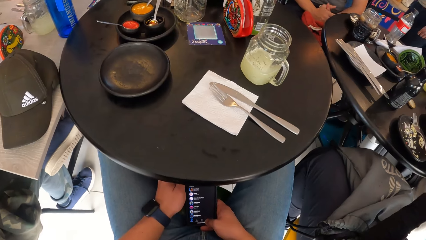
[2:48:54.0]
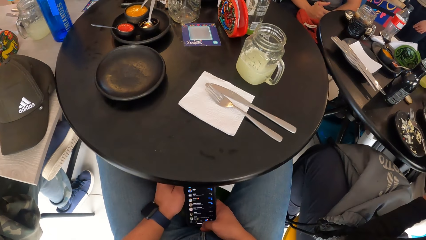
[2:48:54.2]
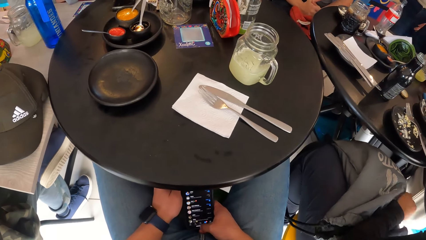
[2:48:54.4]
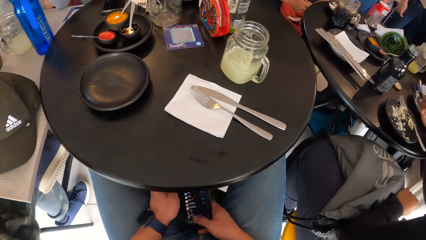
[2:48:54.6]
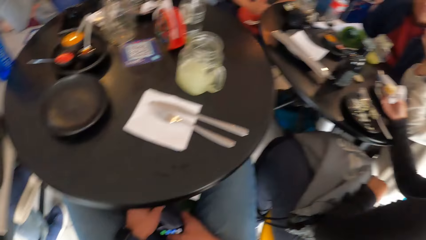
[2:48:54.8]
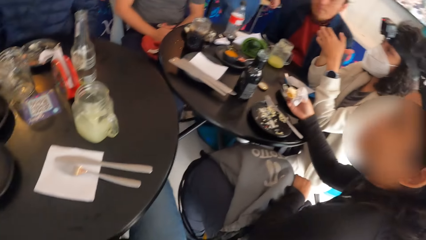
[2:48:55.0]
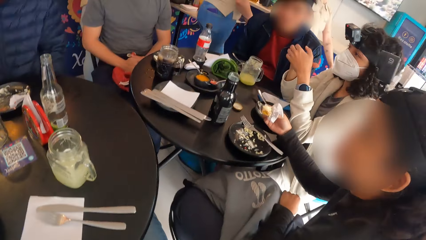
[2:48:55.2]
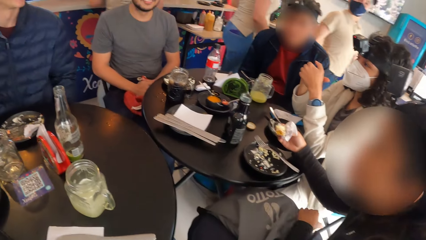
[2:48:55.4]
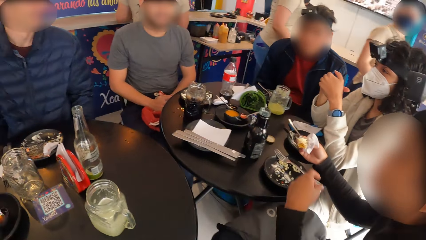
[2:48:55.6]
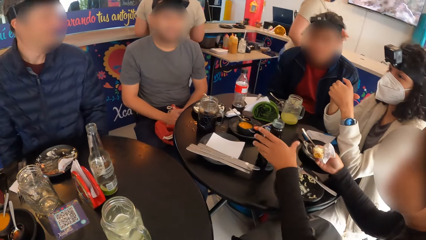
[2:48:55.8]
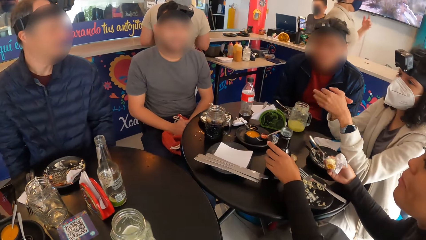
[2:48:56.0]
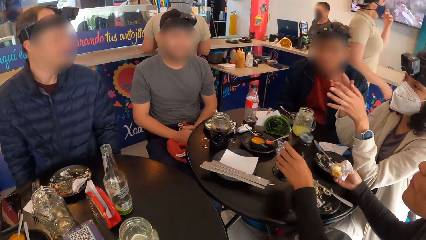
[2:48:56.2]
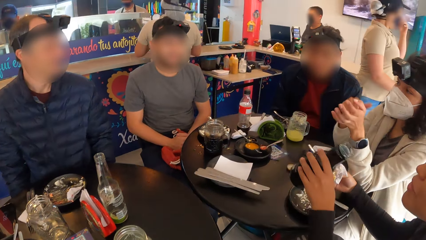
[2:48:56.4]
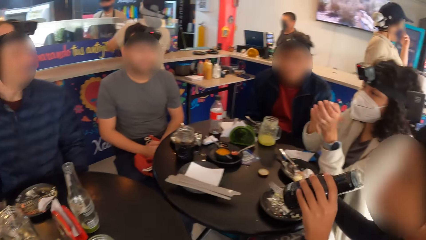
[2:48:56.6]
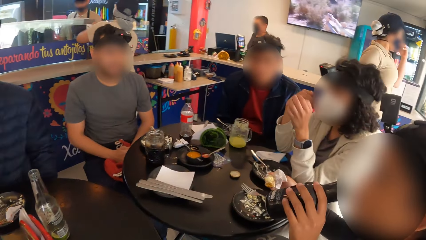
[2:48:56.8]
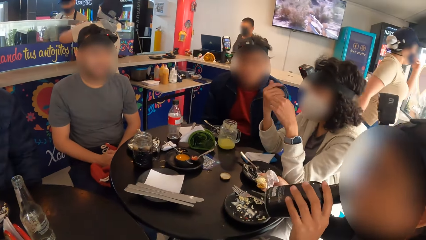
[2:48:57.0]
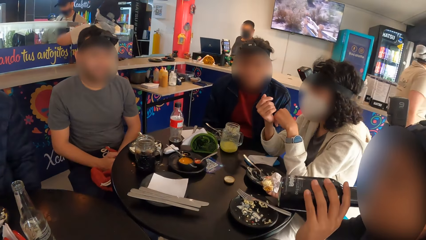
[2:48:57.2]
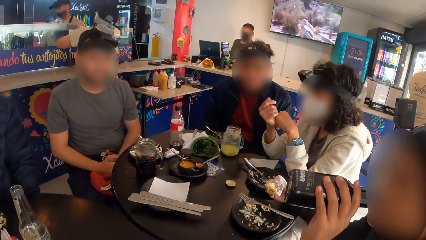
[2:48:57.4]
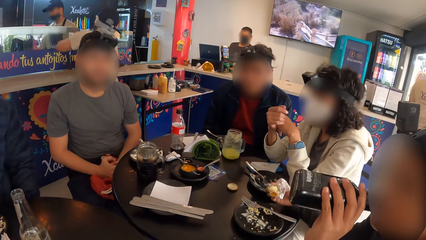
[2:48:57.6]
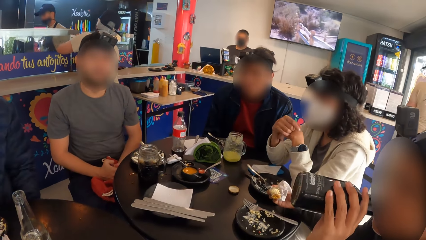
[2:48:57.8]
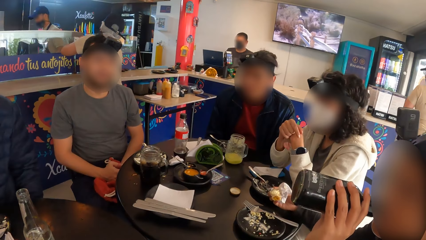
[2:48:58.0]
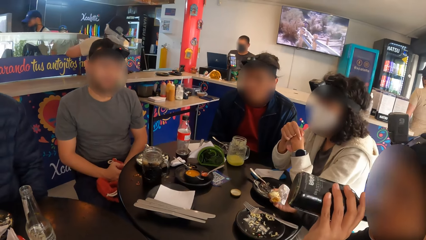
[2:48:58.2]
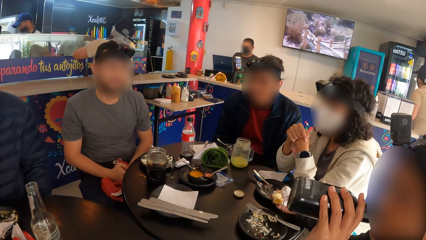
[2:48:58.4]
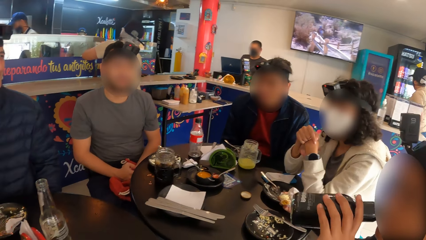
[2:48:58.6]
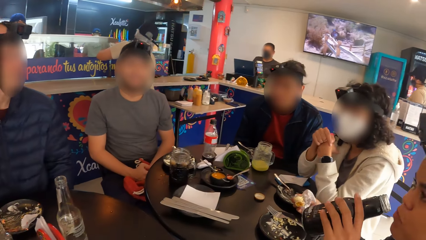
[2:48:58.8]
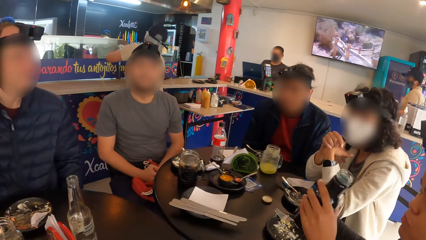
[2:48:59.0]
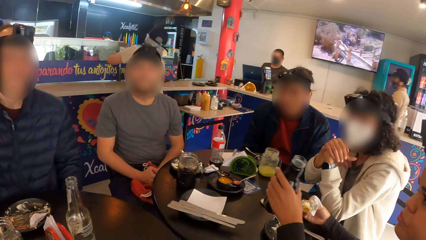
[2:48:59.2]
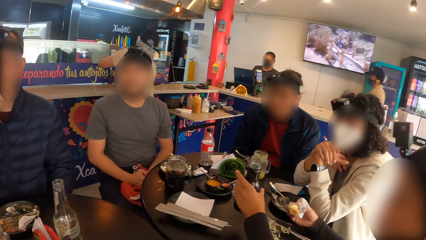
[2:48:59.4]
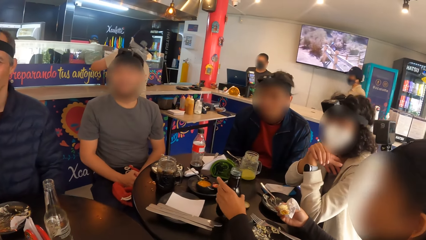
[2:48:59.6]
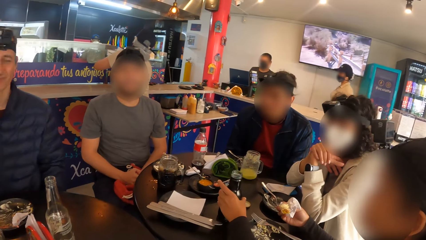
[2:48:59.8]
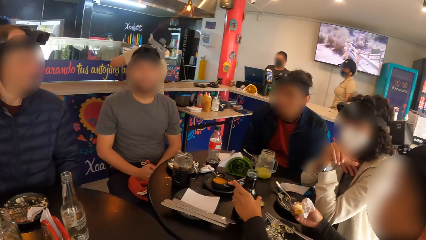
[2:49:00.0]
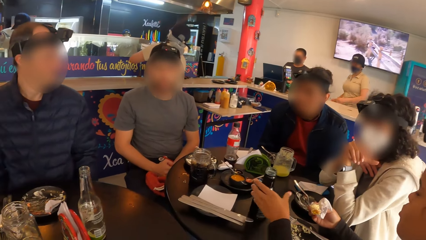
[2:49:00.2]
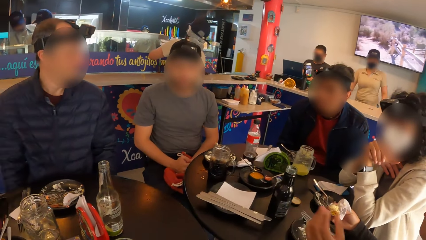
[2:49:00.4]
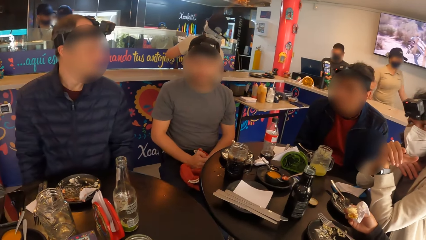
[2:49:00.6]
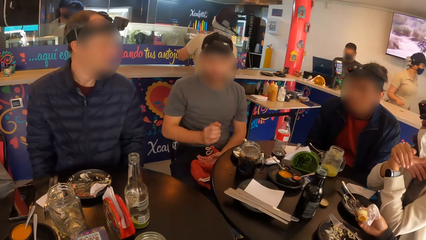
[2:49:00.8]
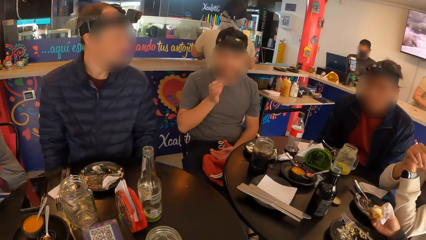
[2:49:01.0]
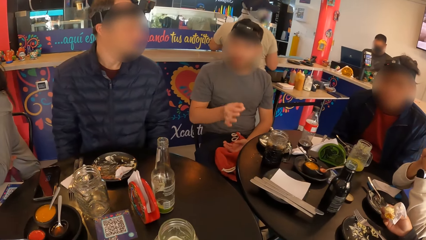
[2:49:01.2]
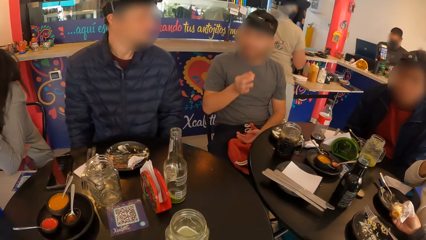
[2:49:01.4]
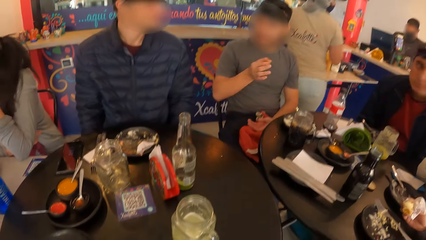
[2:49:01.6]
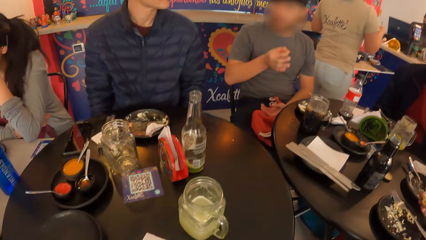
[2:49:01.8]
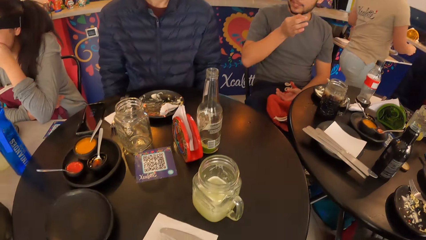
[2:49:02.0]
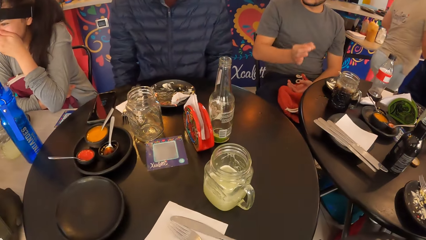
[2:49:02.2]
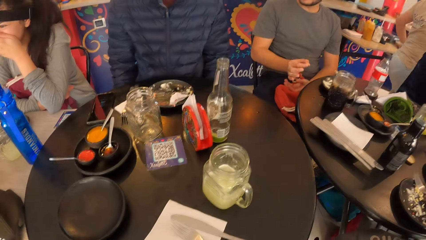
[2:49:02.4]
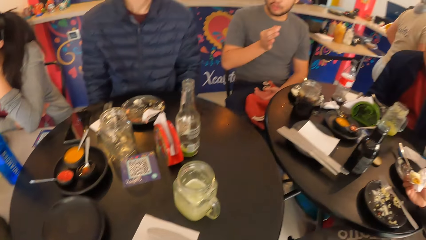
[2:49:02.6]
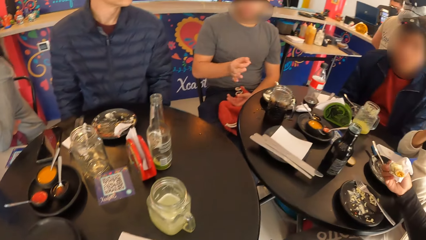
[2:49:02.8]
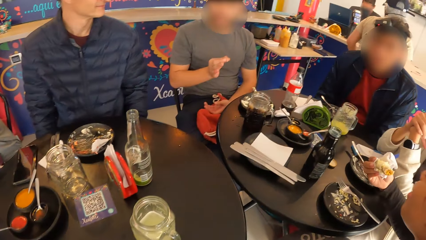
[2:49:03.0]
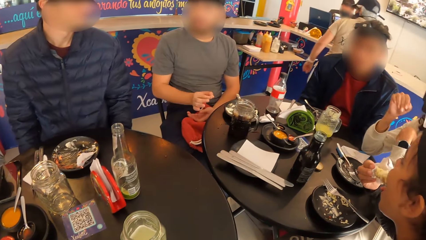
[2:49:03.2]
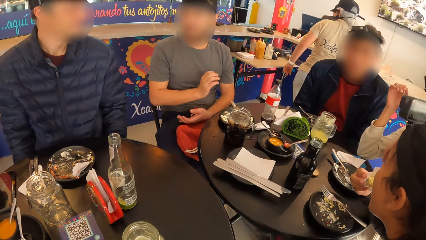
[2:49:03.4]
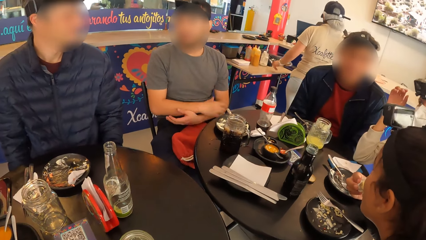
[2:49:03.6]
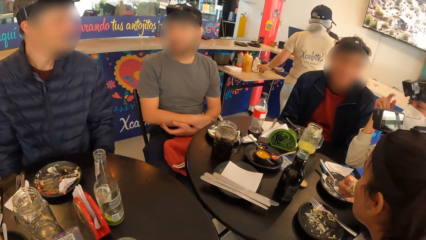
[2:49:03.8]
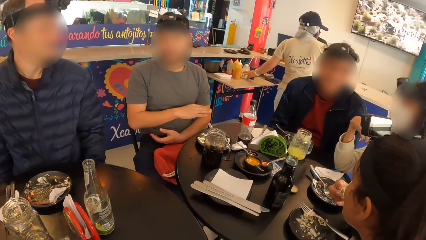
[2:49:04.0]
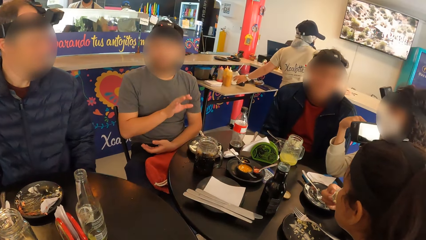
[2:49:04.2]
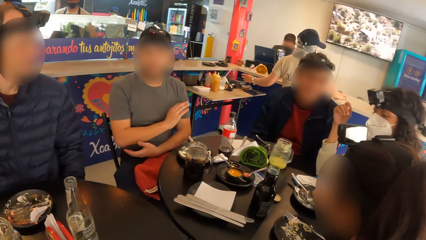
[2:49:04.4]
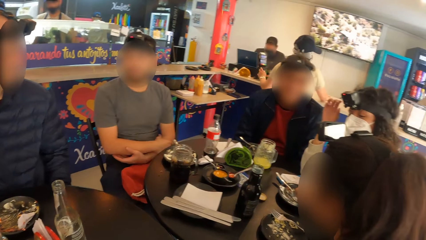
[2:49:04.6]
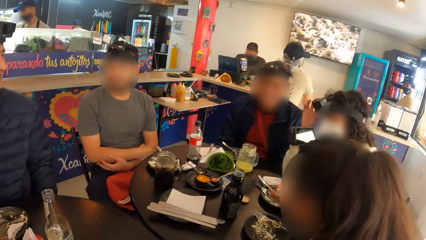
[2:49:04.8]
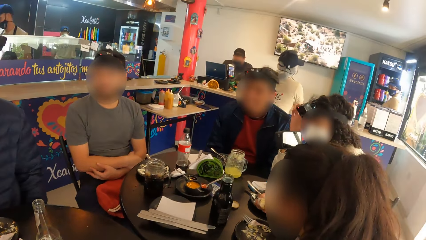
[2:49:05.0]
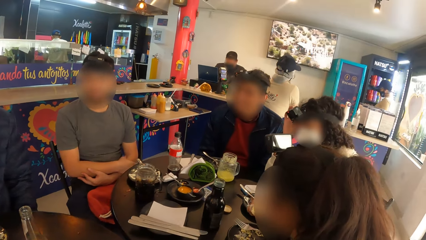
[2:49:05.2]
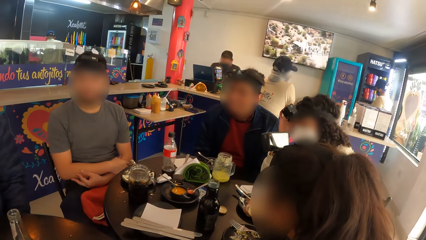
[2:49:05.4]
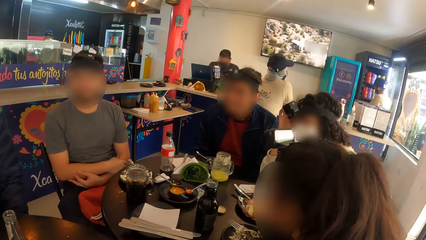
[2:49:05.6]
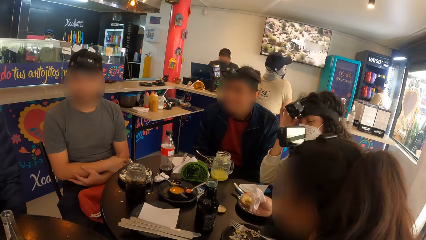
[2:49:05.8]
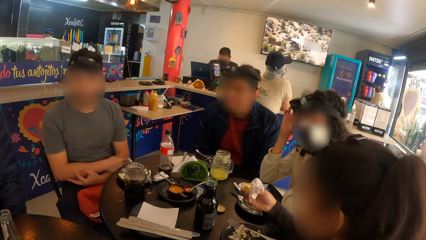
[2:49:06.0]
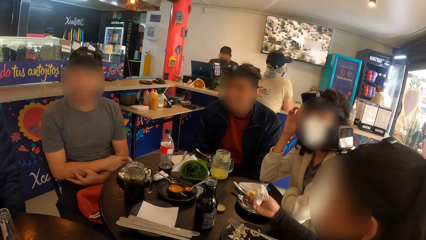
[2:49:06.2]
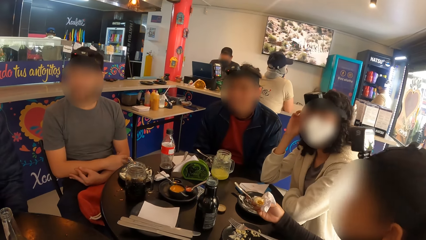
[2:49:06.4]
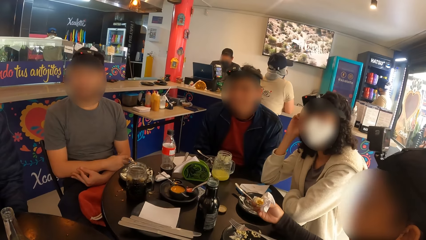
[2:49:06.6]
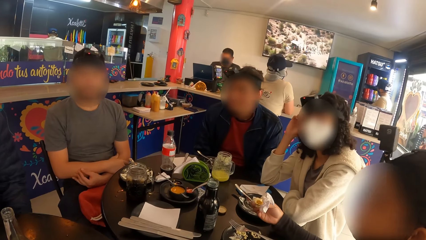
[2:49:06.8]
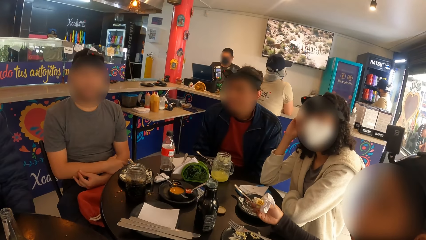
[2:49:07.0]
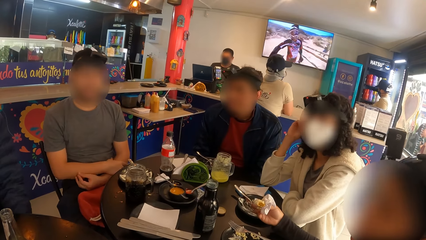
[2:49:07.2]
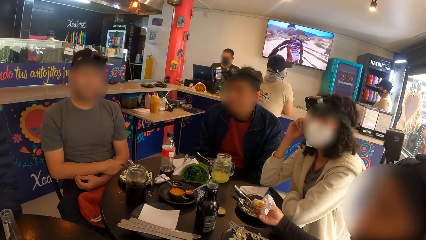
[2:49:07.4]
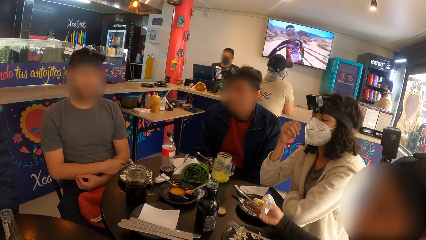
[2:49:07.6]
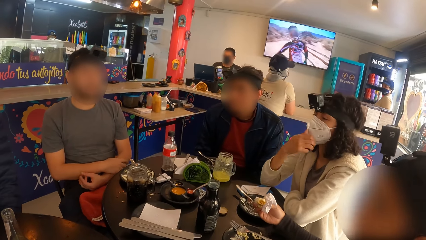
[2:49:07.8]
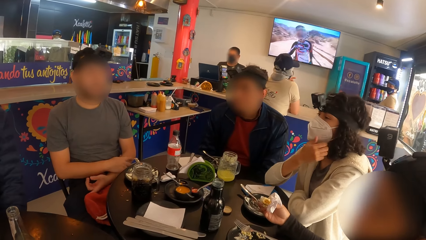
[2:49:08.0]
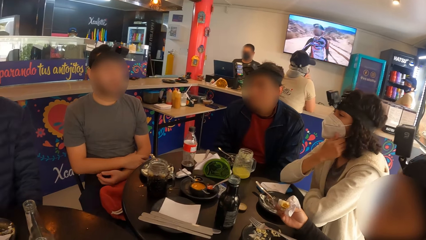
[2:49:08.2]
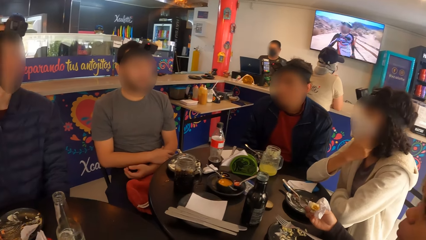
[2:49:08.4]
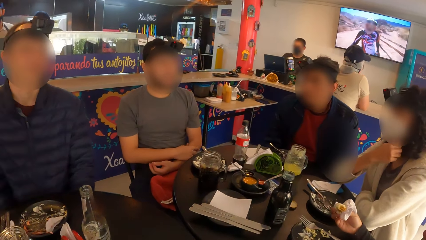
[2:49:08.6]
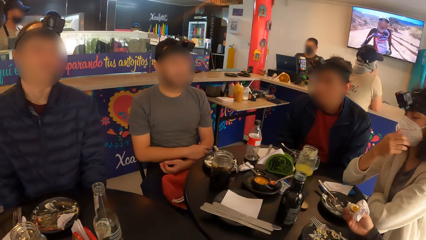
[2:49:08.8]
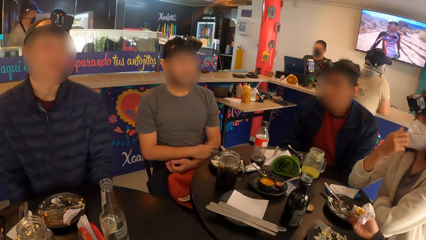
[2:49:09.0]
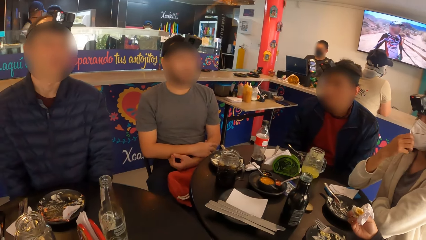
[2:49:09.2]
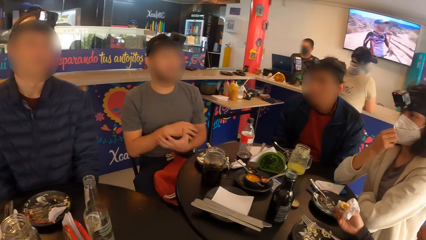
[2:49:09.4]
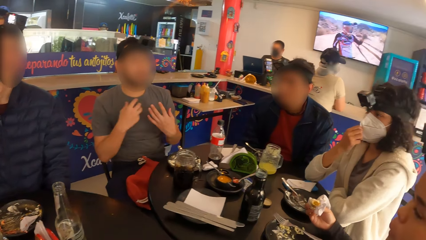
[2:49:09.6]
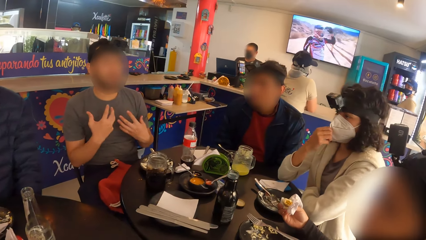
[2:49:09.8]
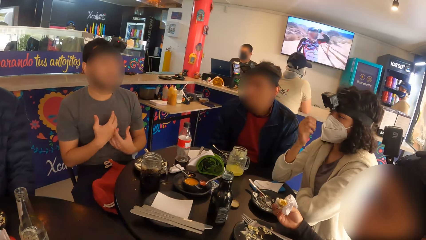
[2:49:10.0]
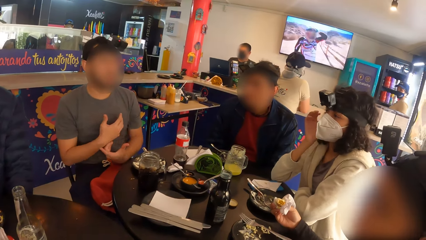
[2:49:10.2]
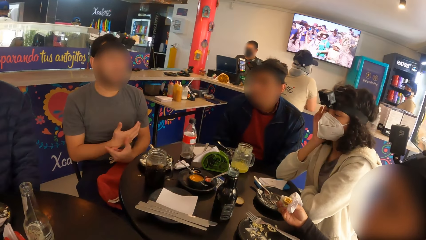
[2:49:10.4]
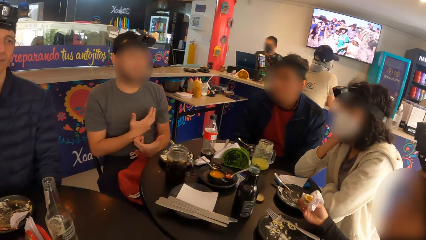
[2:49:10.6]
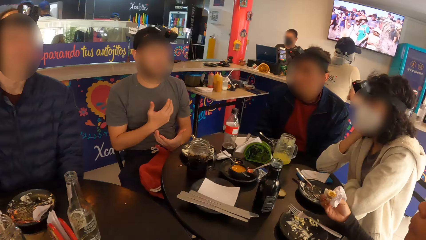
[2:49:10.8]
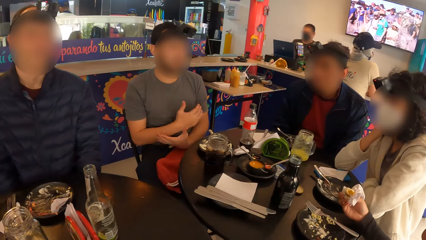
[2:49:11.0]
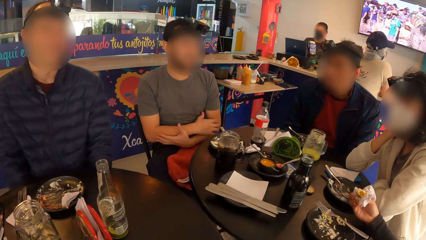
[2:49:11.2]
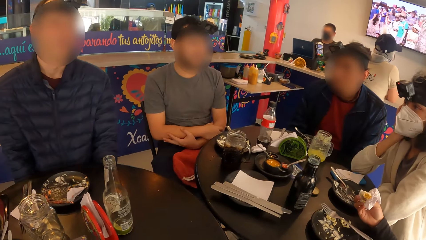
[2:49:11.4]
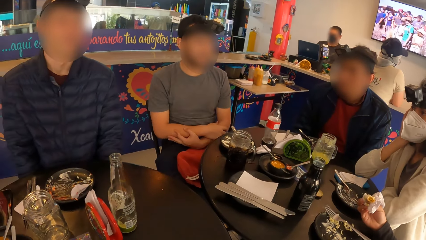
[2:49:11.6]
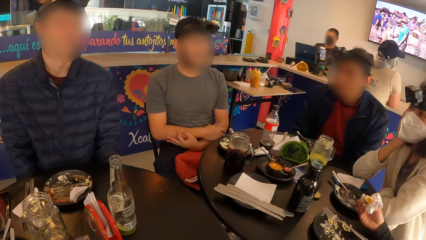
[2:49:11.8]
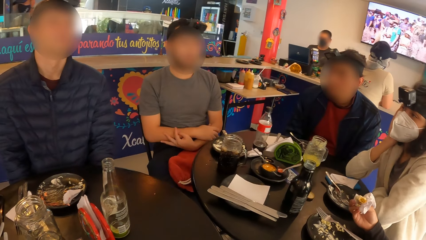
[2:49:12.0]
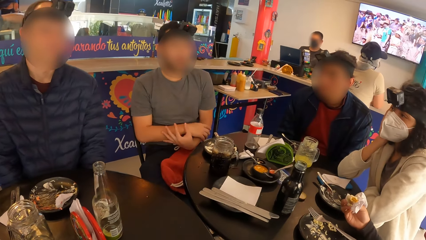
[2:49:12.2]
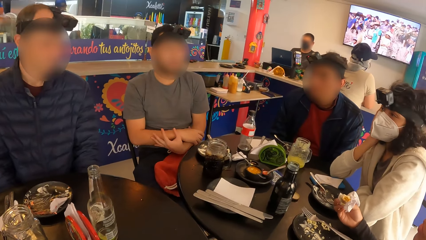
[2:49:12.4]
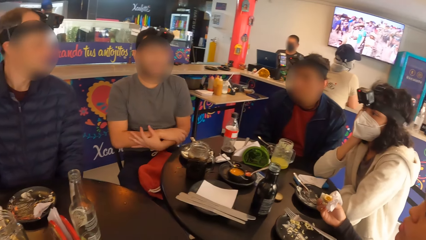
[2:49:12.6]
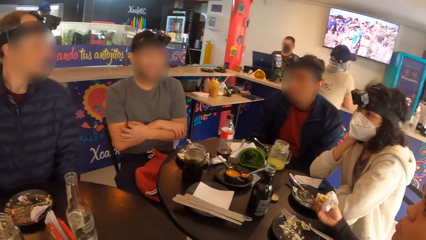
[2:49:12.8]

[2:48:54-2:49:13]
A woman interacts with the group of people. She picks the bottle on the table with her left hand. Another woman interacts with the group of people. The first woman drinks from the bottle with her left hand. She drops the bottle on the table with her left hand. A man interacts with the group of people. The first woman eats the snack with the serviette in her right hand.
